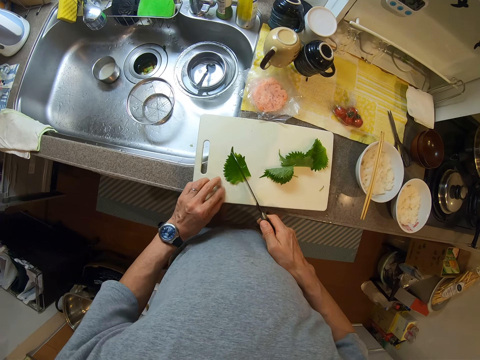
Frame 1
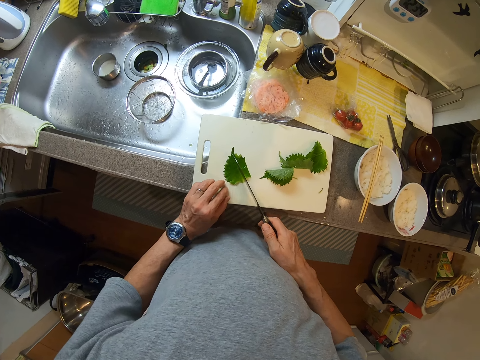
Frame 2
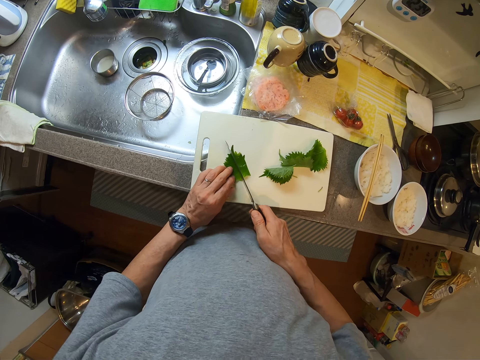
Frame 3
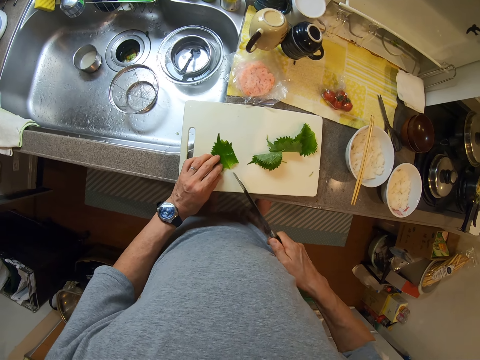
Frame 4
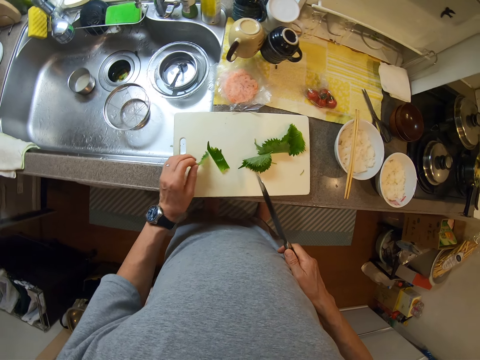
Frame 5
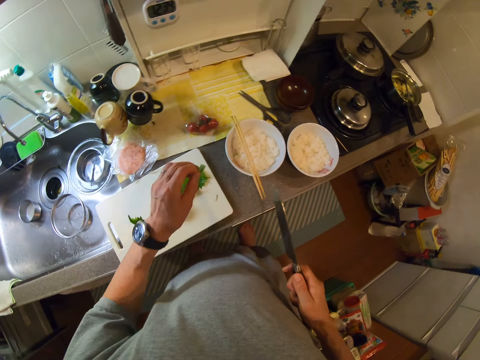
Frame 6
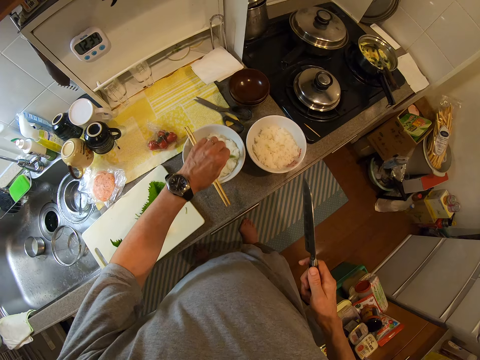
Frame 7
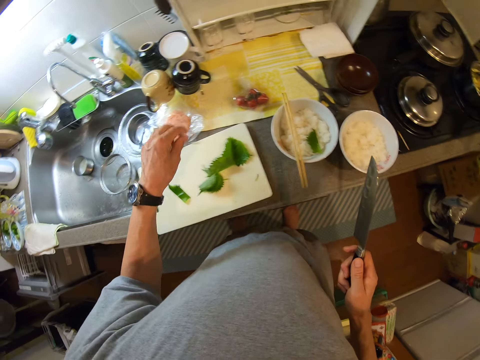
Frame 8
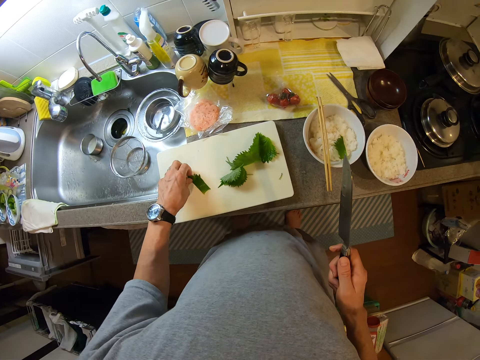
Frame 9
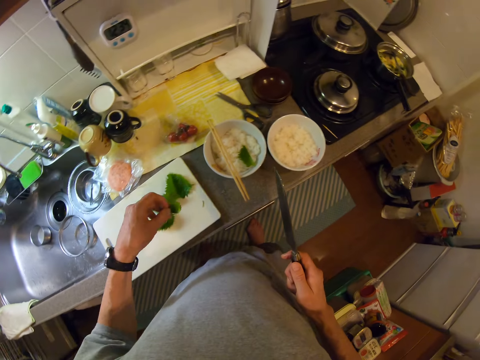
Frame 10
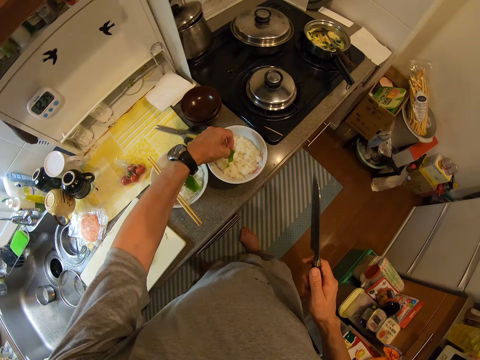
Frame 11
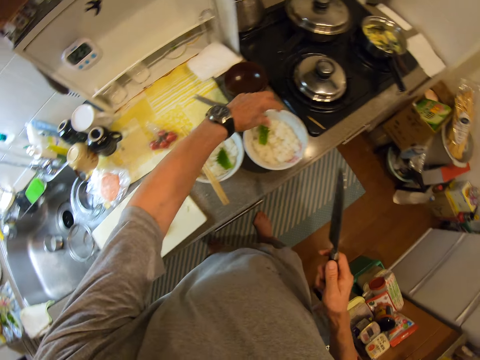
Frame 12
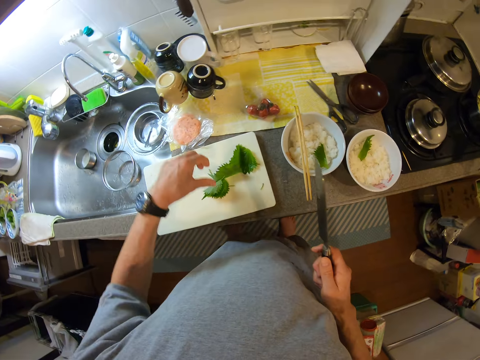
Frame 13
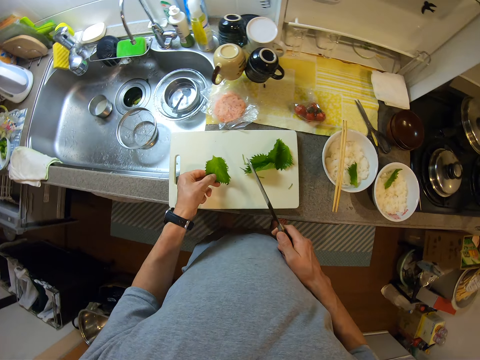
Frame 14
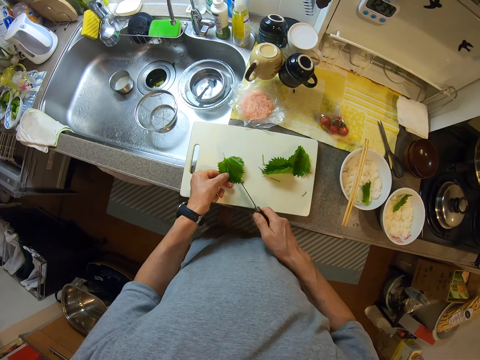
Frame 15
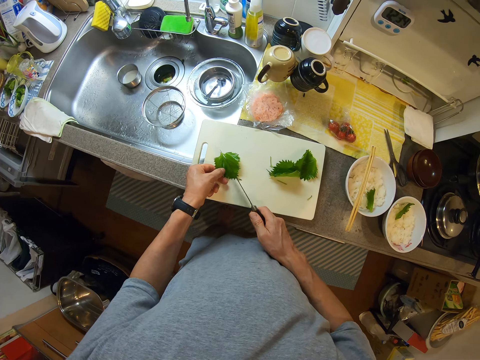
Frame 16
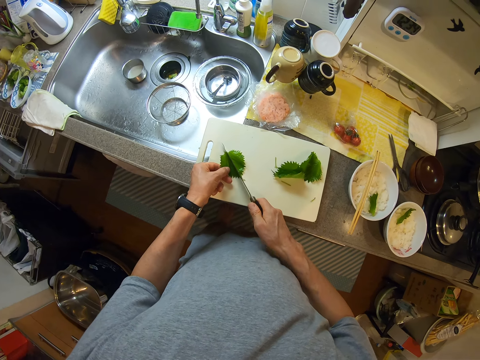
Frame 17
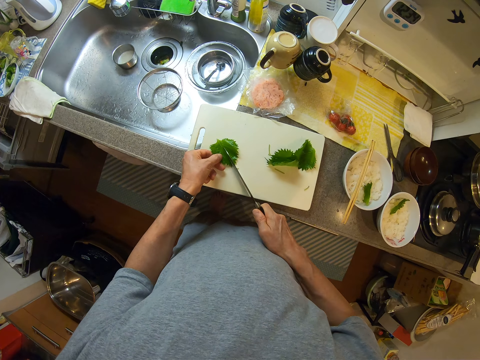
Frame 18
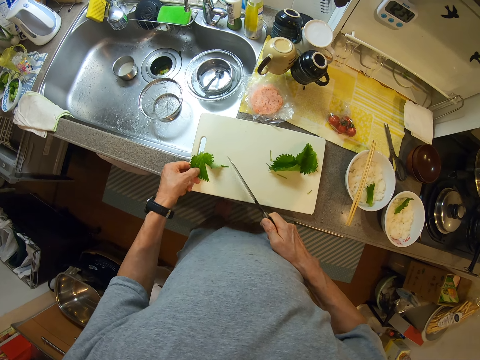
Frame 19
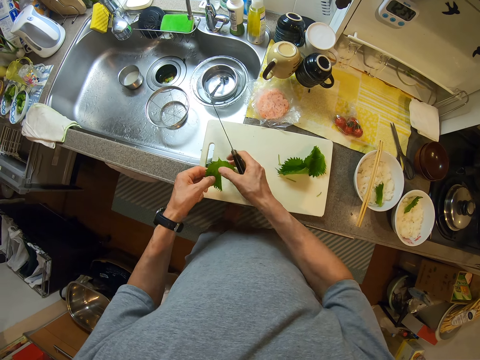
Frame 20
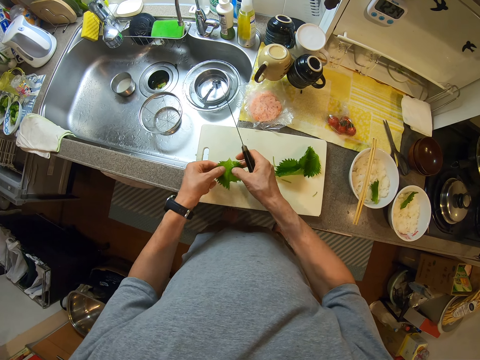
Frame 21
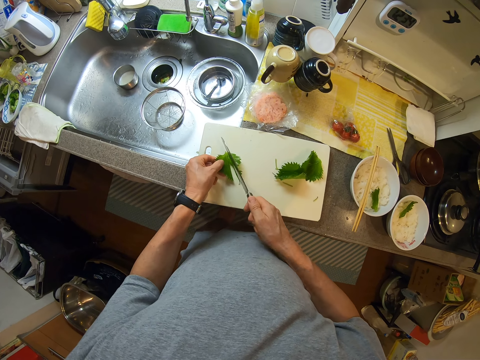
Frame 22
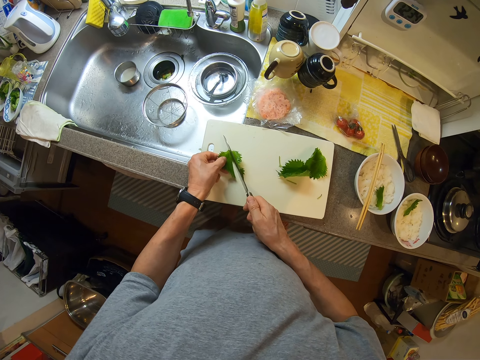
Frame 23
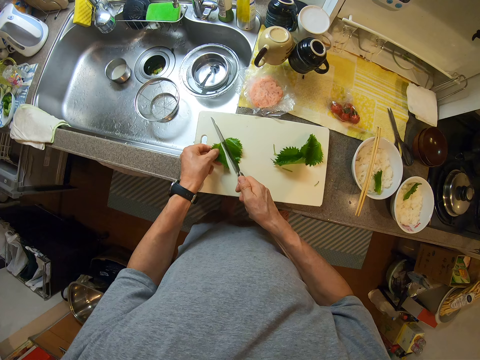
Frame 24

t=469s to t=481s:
The camera wearer cuts the leaf into two with the knife. They take the leaf from the chop board and put the leaf into the bowl of ugali. They take the leaf from the chop board and put the leaf into the bowl. They cut another leaf with the knife.

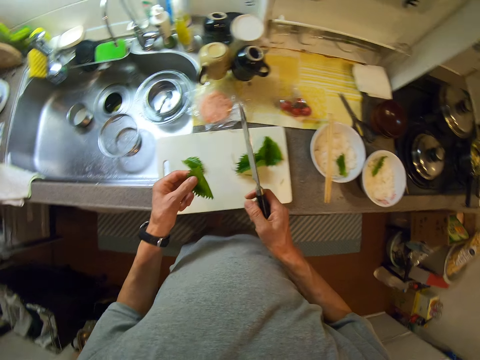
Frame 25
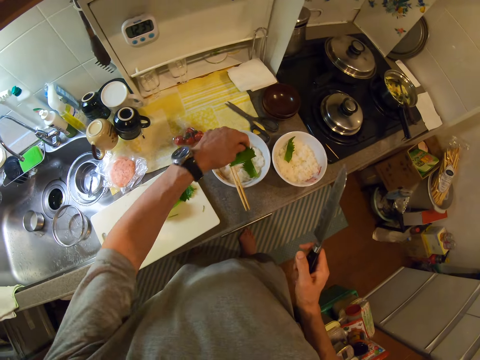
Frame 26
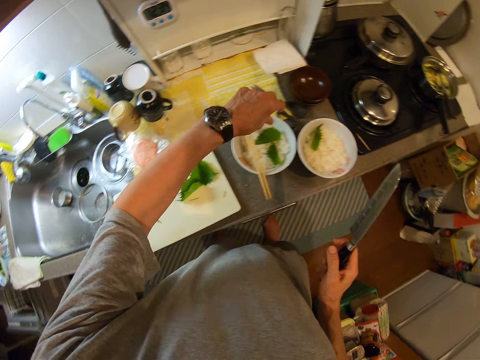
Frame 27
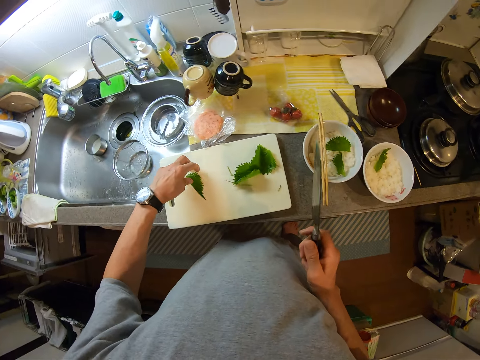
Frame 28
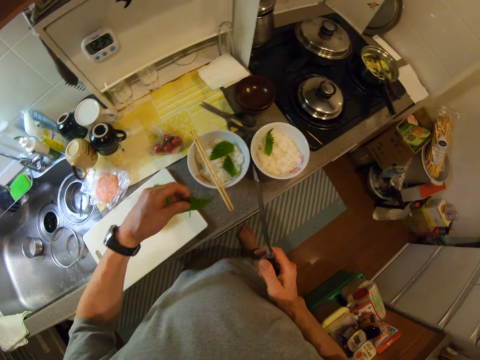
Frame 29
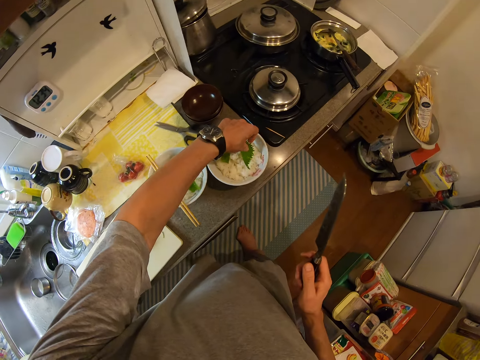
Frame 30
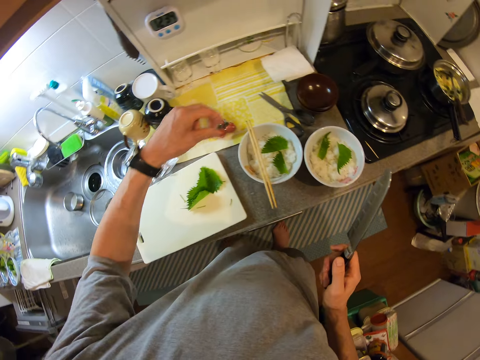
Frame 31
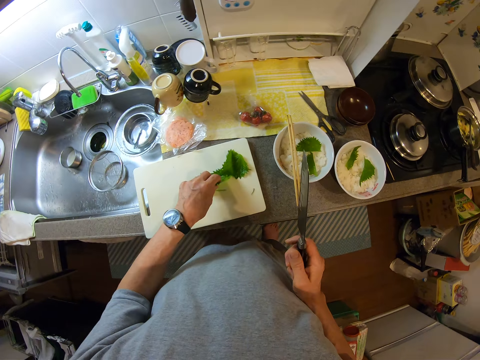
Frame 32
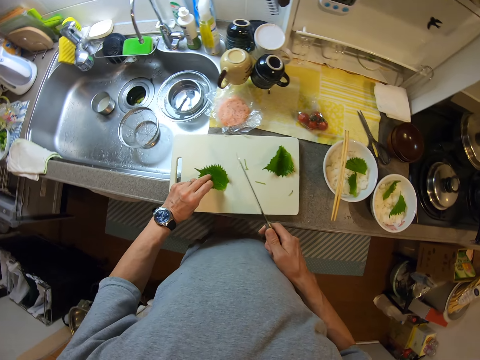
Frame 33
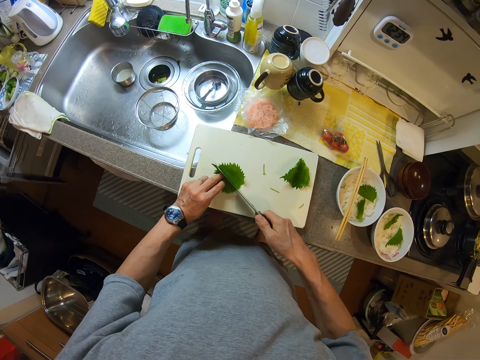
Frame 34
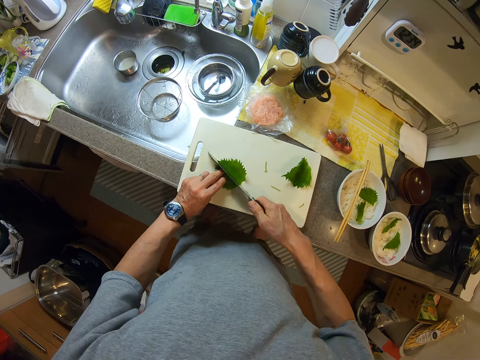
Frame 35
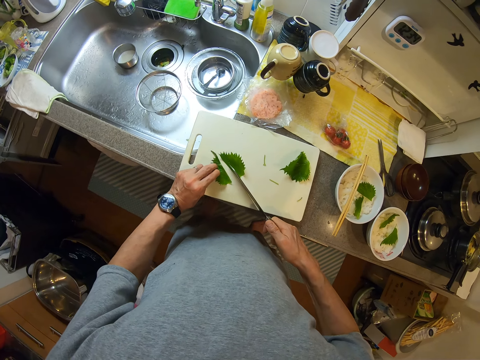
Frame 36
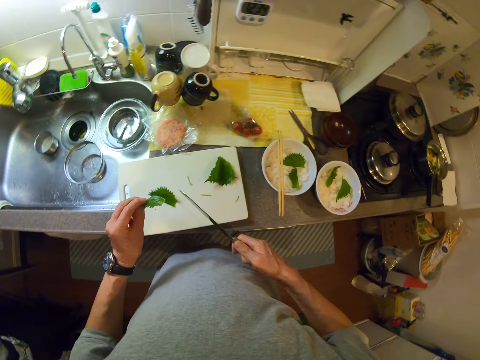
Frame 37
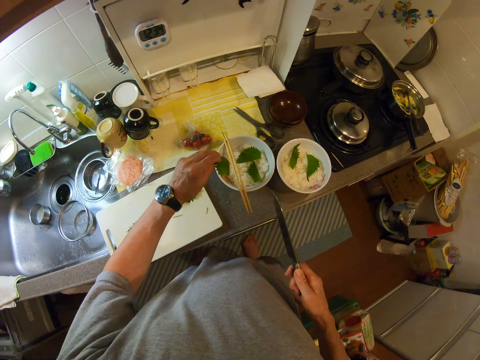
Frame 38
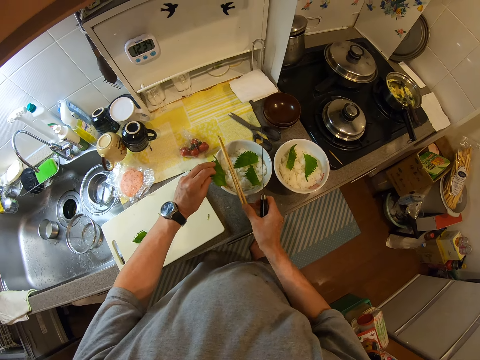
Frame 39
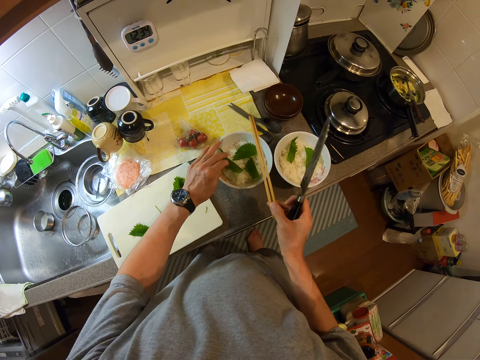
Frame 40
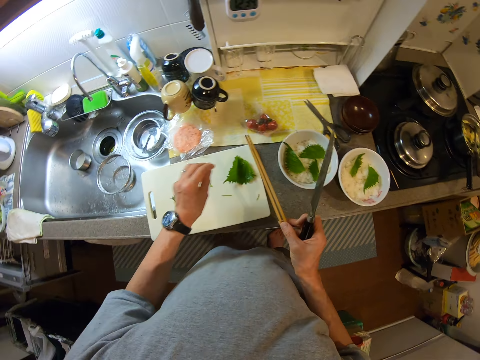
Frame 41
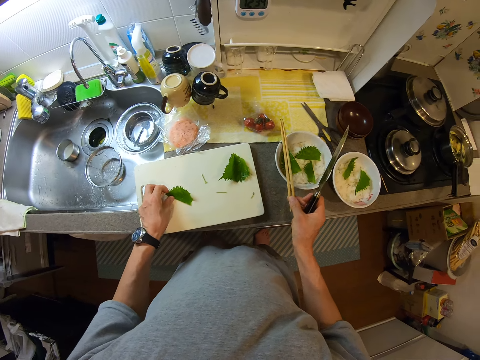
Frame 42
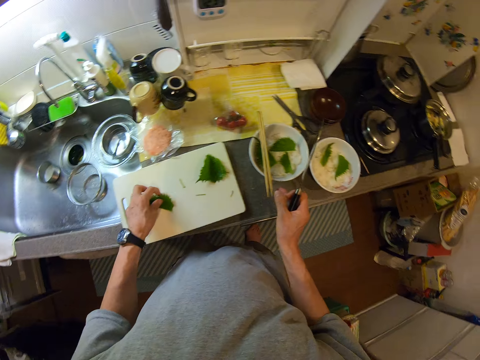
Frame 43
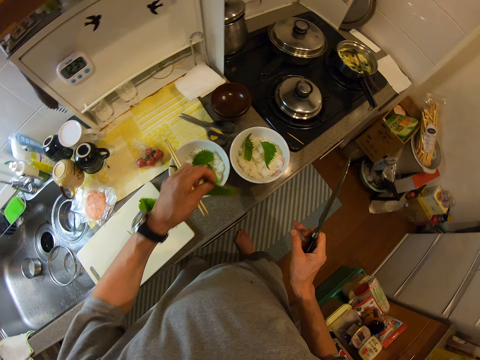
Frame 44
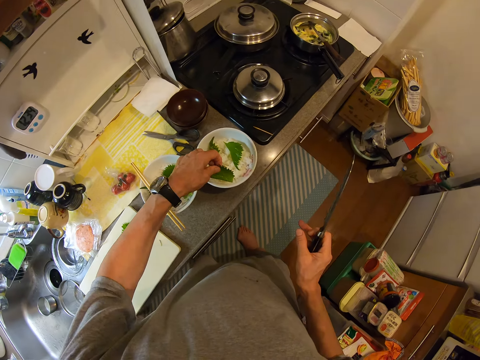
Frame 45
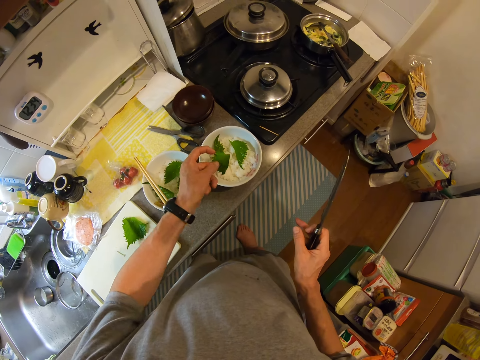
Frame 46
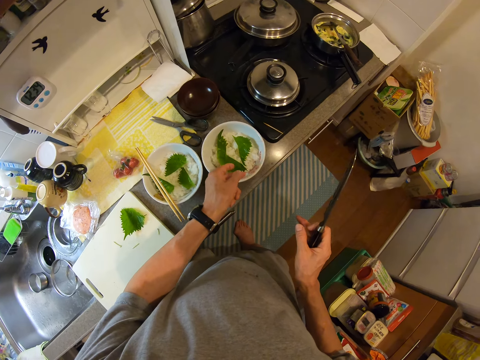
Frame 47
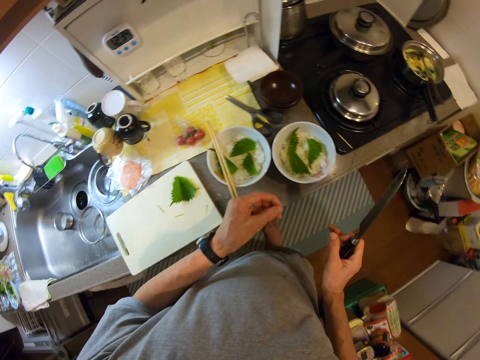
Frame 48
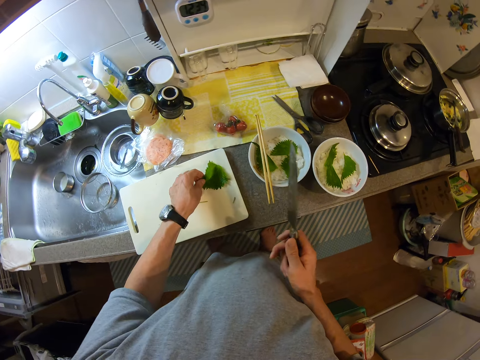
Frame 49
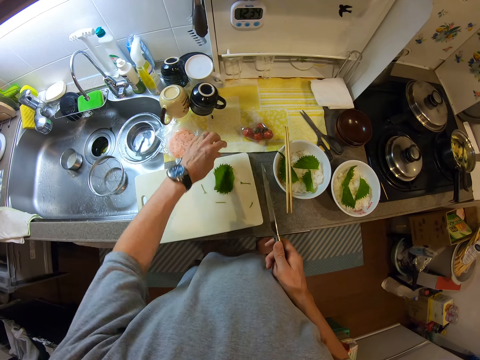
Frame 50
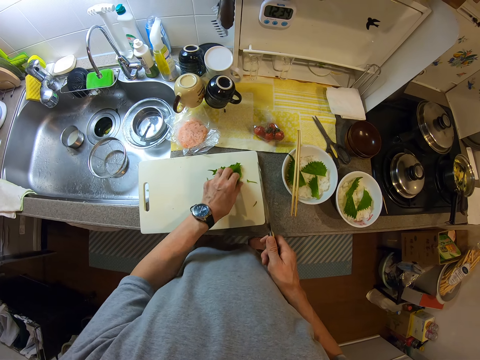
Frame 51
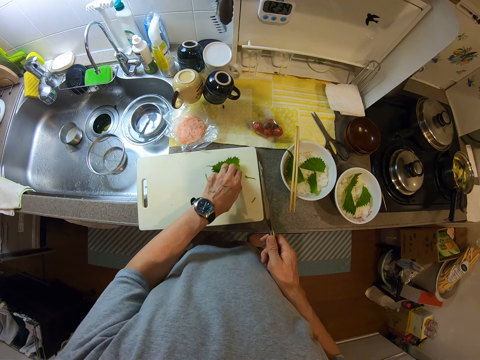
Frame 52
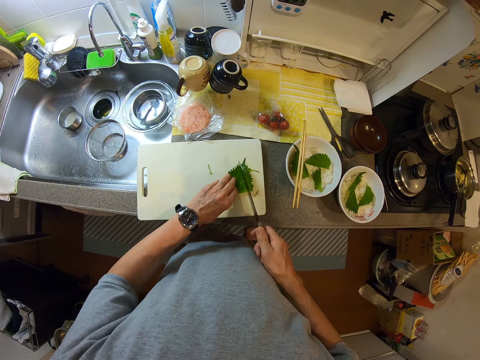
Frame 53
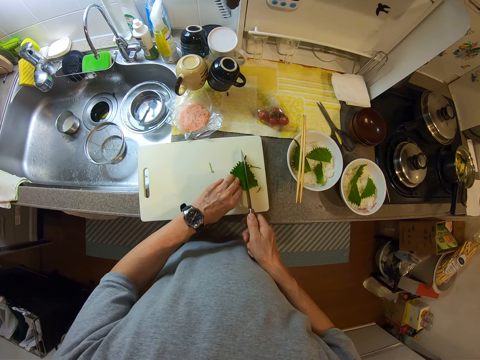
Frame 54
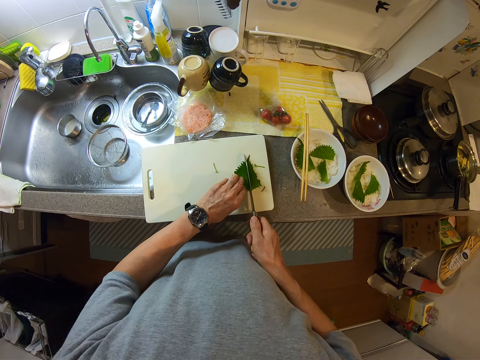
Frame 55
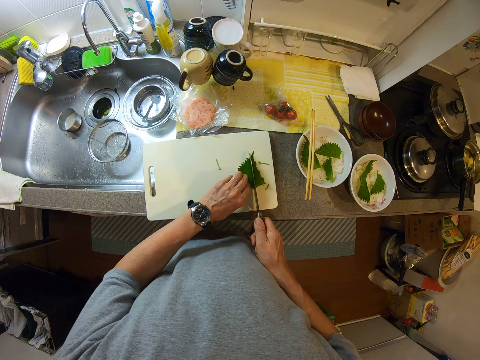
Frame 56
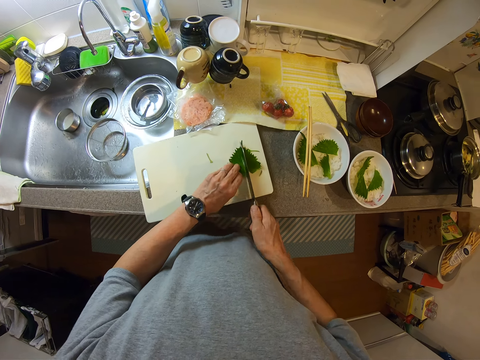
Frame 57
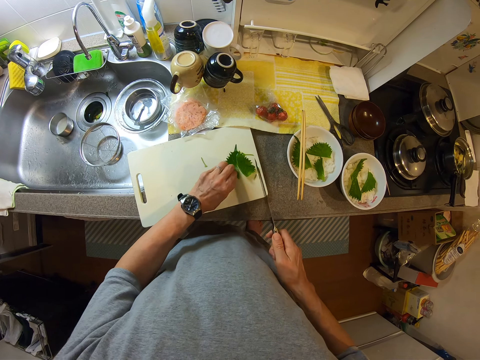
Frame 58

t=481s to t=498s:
The camera wearer takes the leaf from the chop board and puts the leaf into the bowl. They take the leaf from the chop board and put the leaf into the bowl. They pick another piece of green vegetable. They cut the leaf into two with the knife. They take the leaf from the chop board. They pick up the chopsticks. They put the leaf into the bowl. They drop the chopsticks on top of the plate. They take the leaf from the chop board and put the leaf into the bowl. They turn the other piece of green vegetable. They cut the leaf with the knife.
